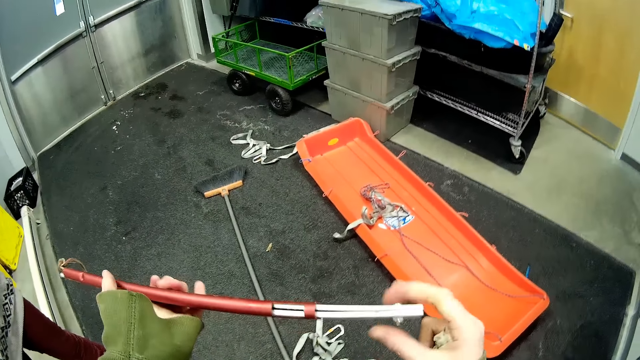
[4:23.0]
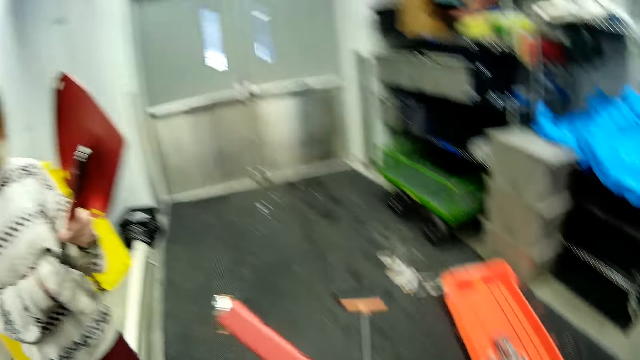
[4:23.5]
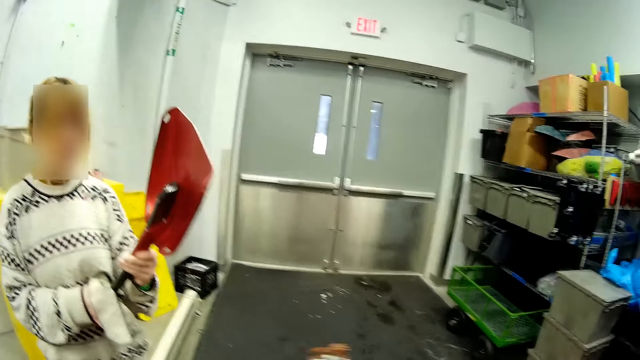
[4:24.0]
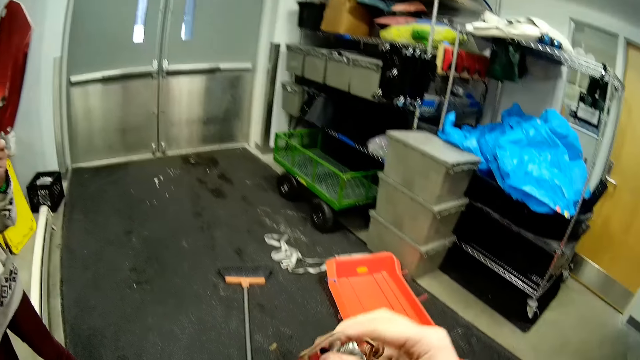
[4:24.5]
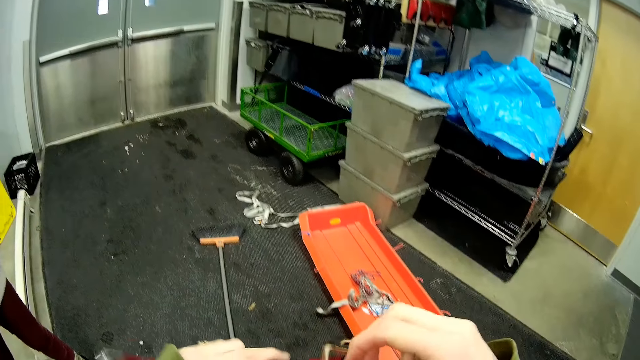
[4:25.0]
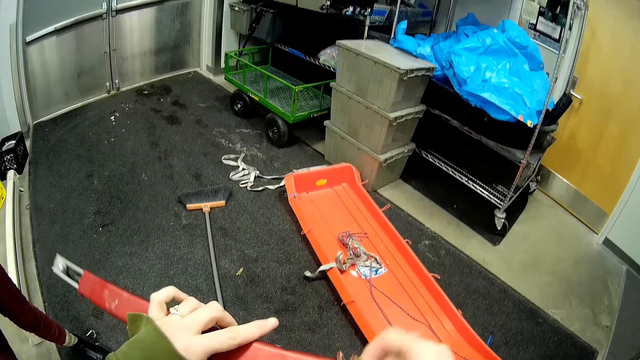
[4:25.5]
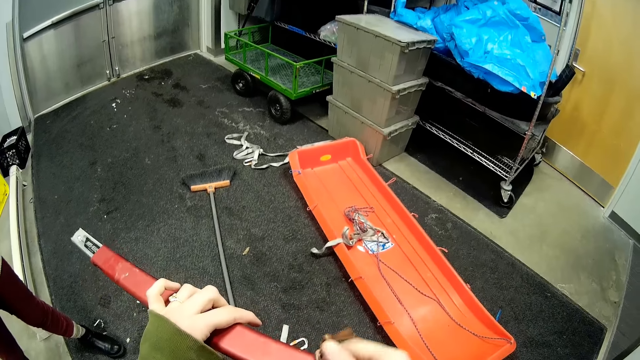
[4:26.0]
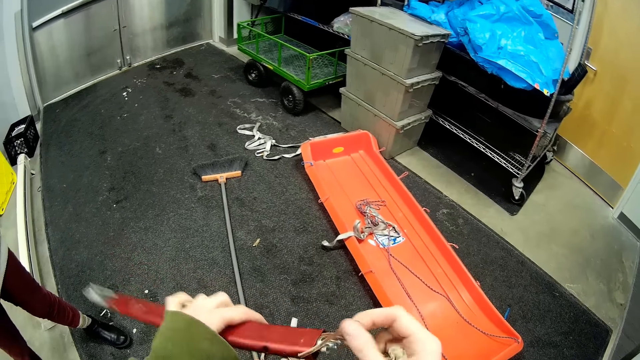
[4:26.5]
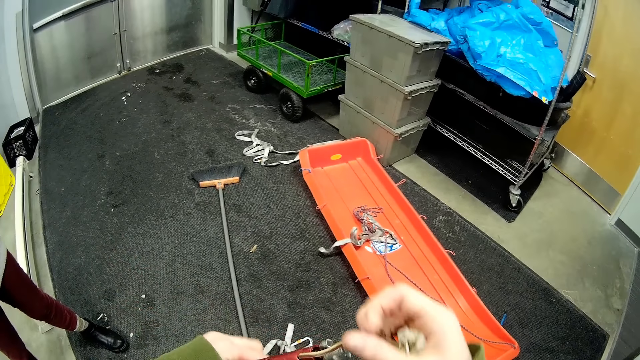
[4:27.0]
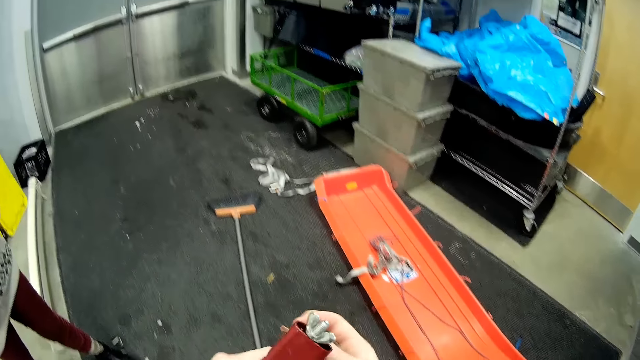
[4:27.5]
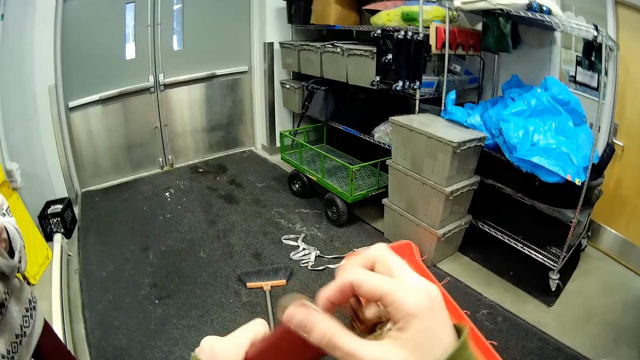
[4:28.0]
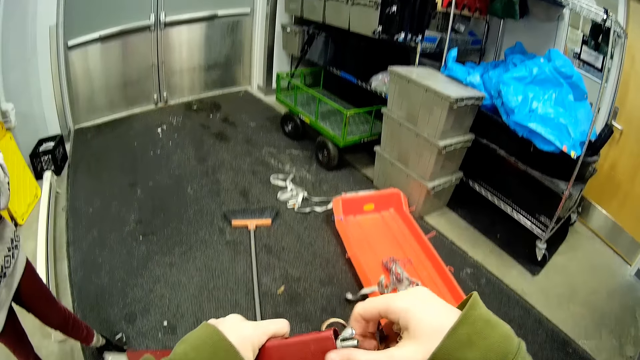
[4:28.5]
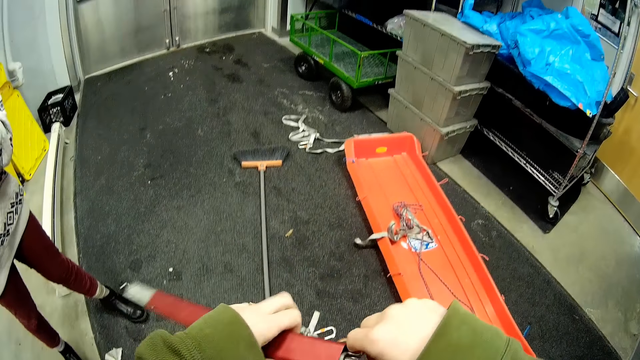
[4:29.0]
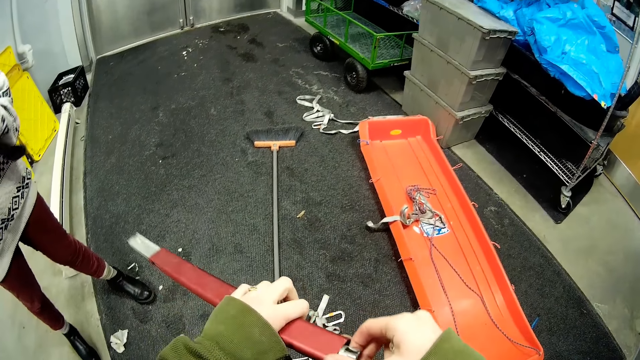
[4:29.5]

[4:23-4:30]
The camera wearer is holding metal. They move a rope on something.

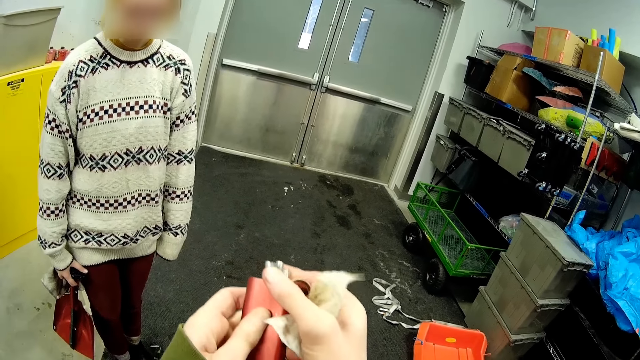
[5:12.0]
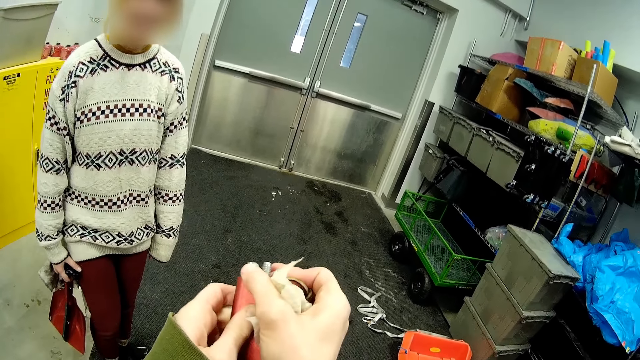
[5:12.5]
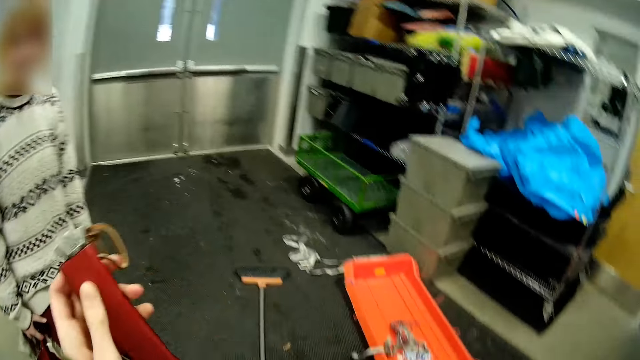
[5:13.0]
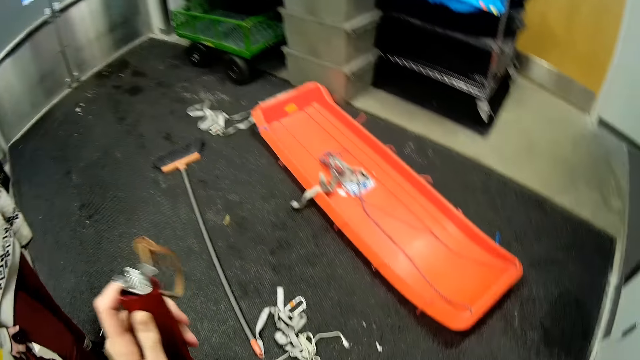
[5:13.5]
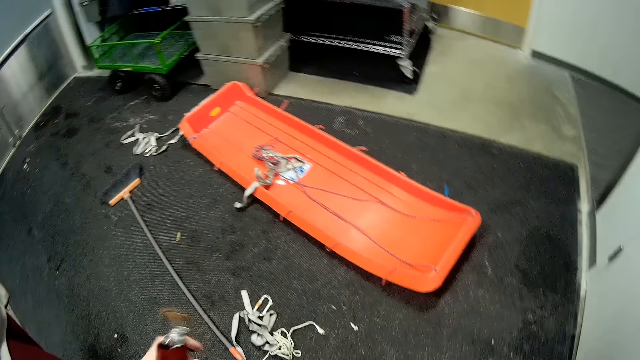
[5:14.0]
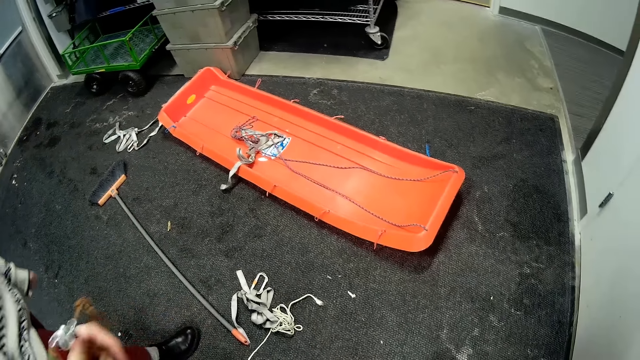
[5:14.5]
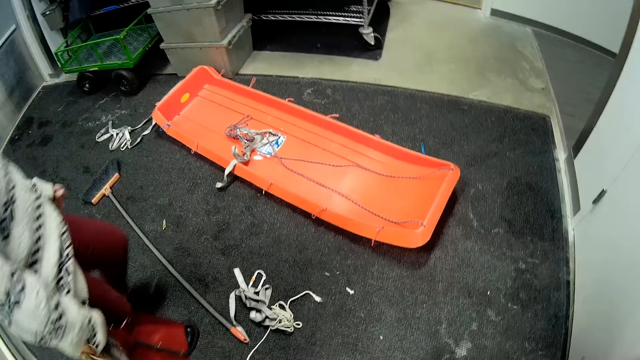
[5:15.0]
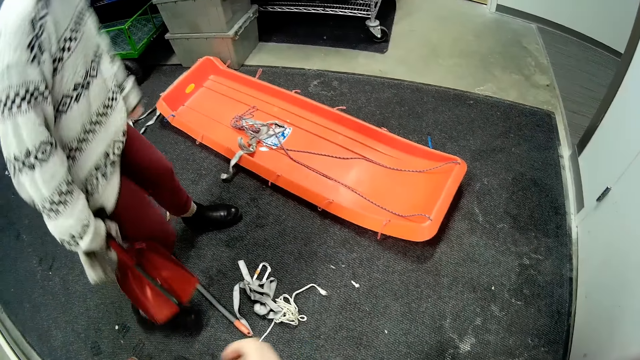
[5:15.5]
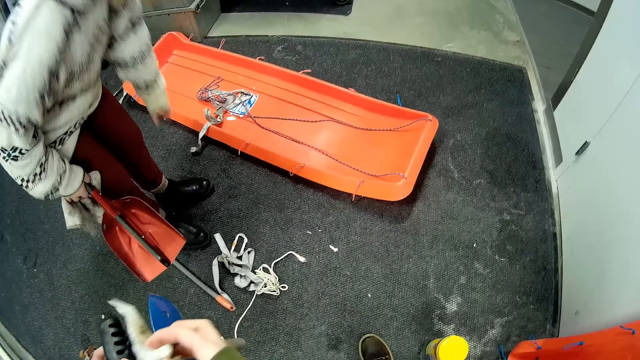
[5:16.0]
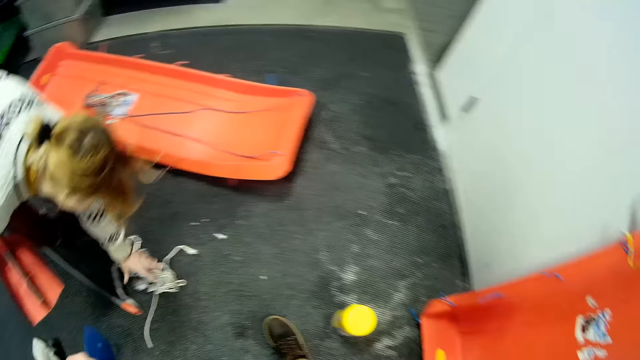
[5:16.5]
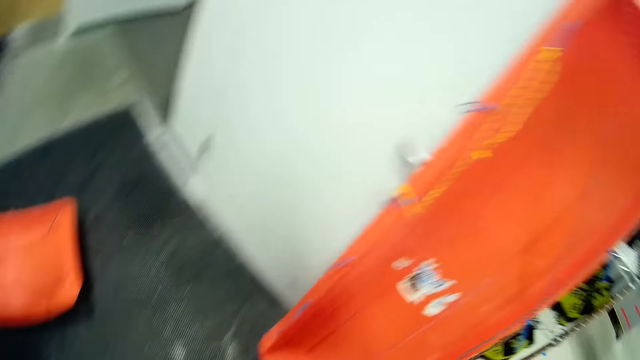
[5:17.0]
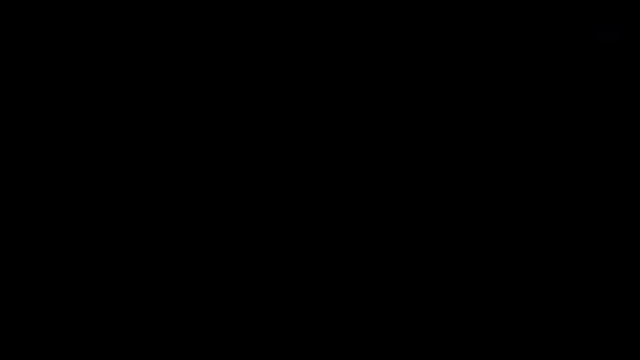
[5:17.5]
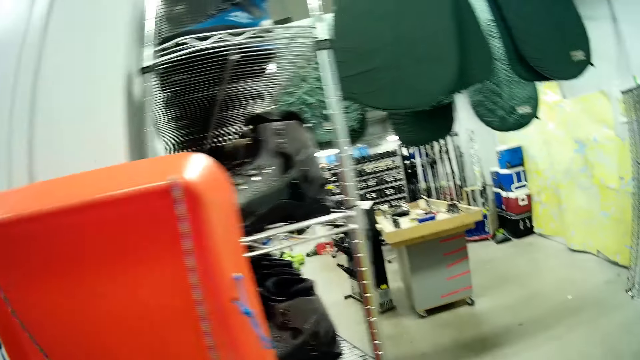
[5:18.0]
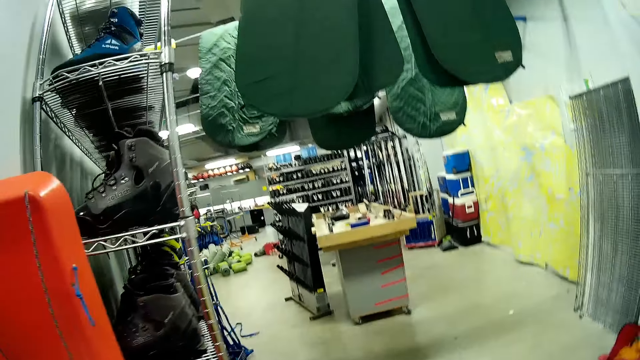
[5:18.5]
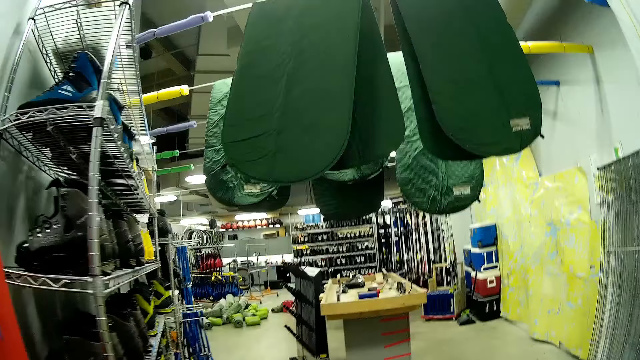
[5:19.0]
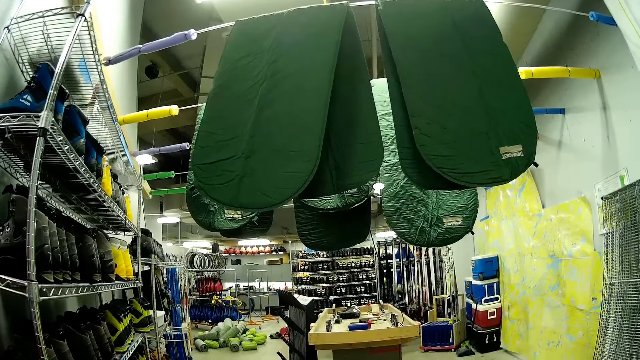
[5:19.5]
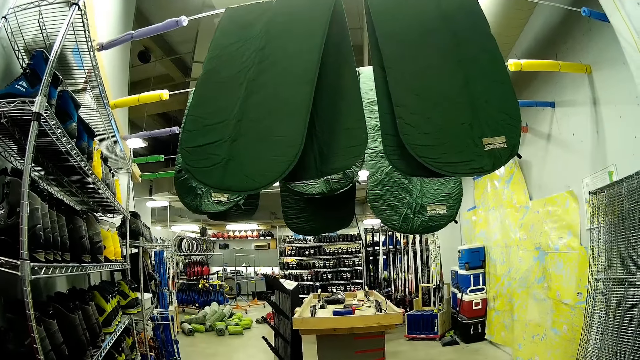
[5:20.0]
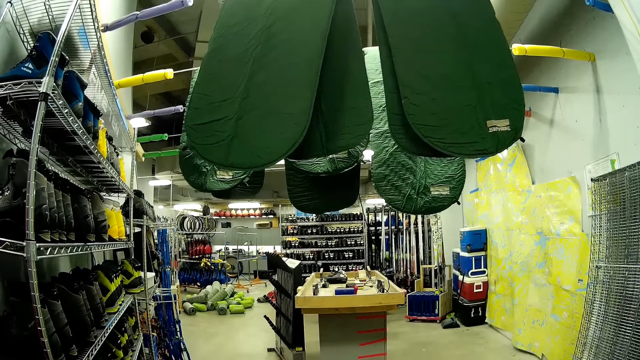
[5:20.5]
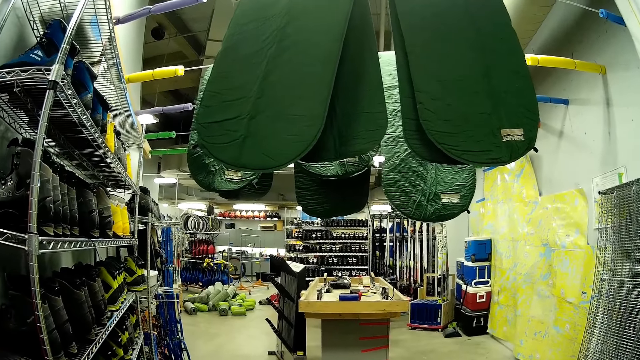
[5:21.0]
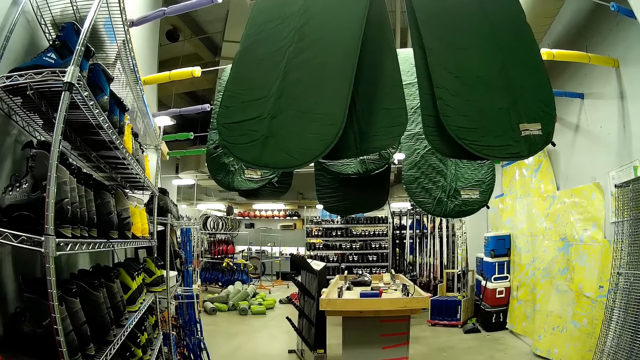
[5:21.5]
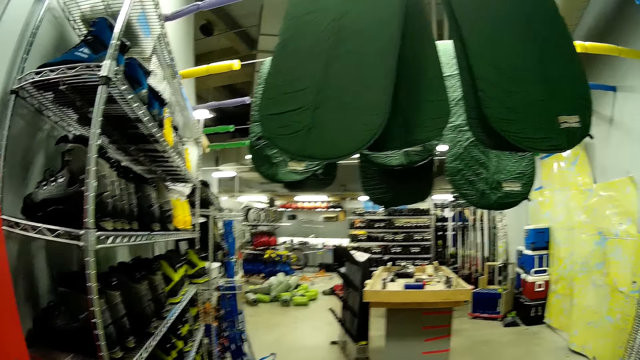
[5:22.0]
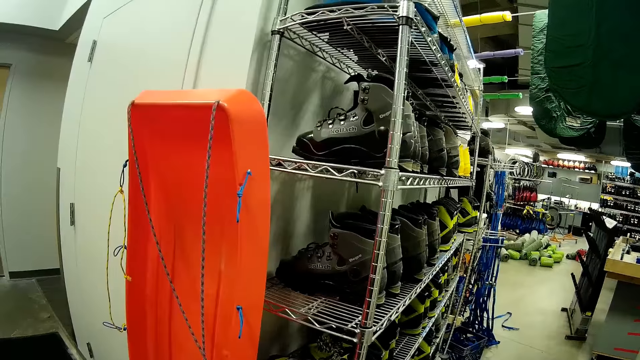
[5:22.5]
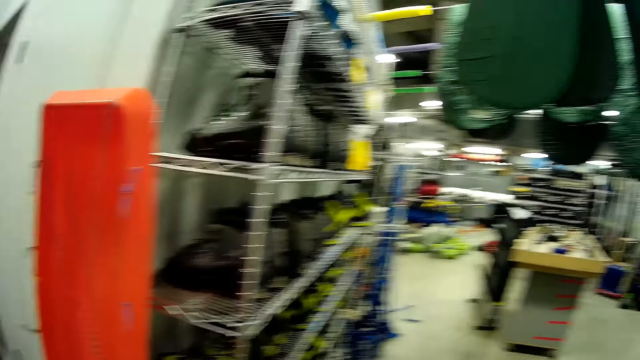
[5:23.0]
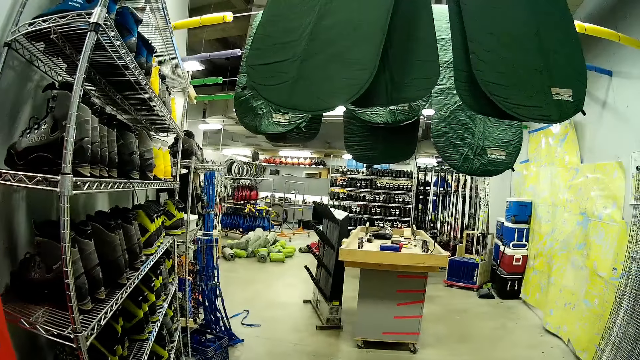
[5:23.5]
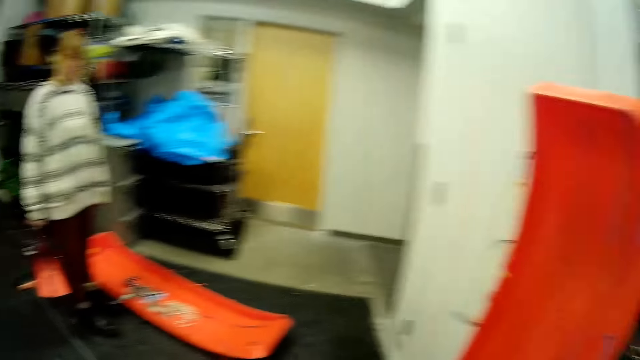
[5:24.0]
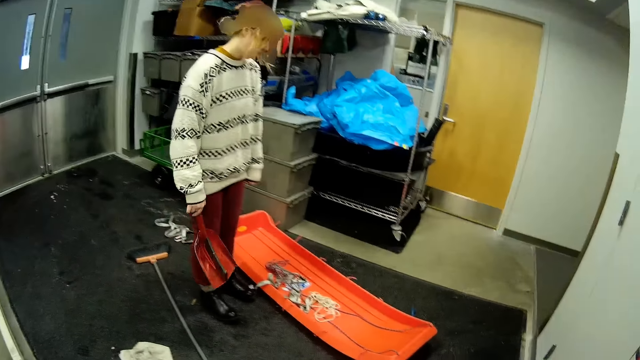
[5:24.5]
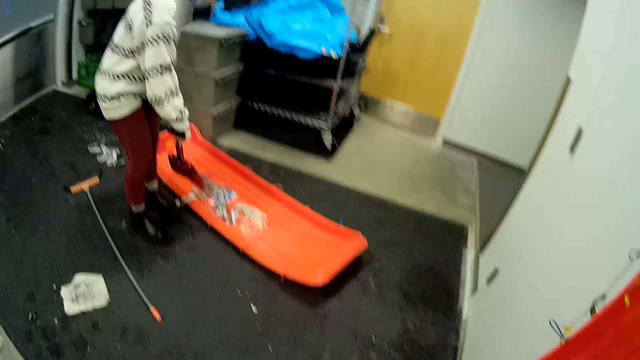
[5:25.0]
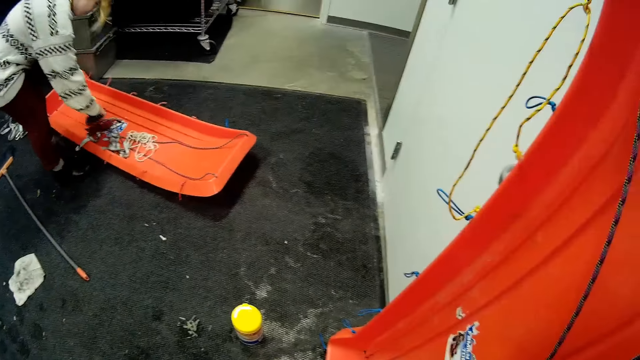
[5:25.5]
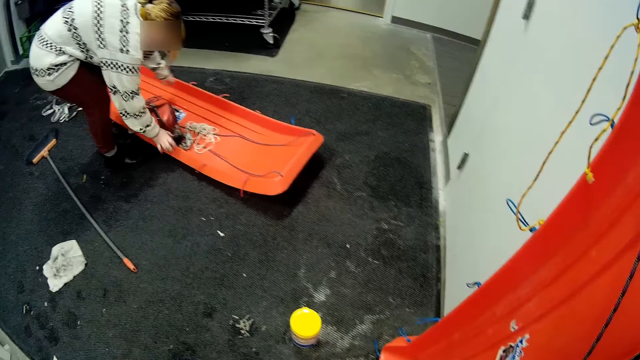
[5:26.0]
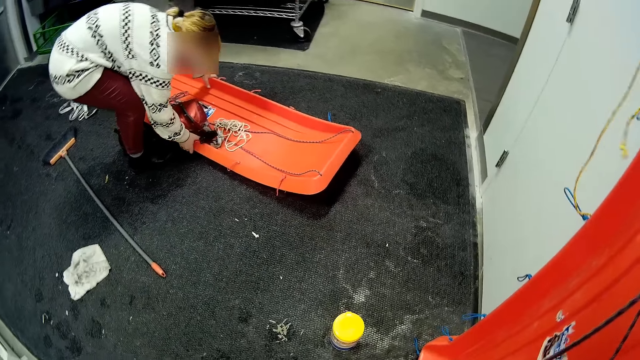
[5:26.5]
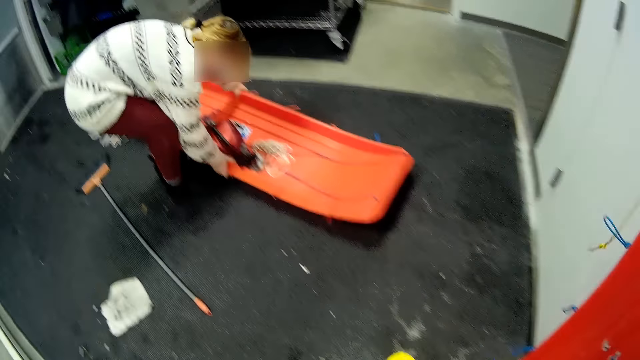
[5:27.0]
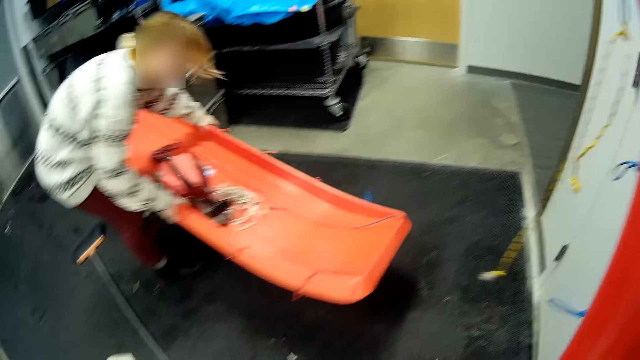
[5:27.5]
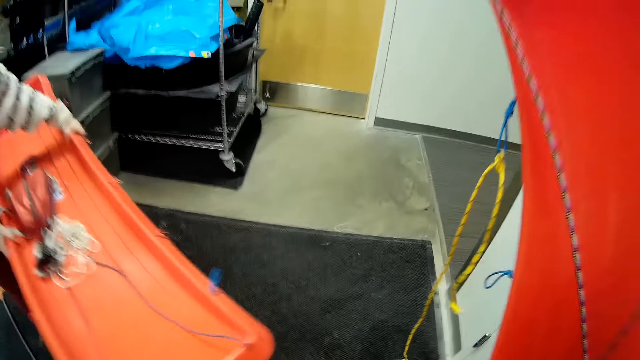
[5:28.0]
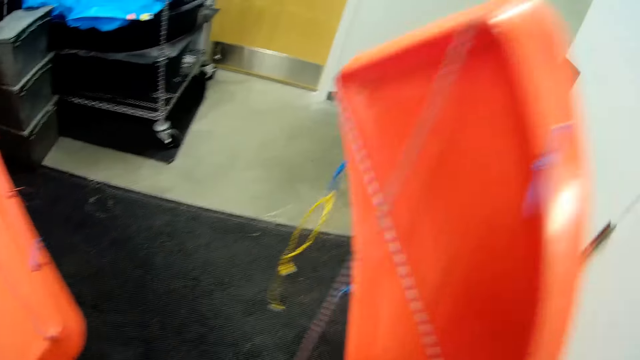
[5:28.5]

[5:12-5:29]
The camera wearer holds the folding camp saw with her left hand. A woman picks a cable from the floor with her left hand. The camera wearer stares at the shop. She stares at the woman. The woman places the spade on a slider on the floor with her right hand. She carries the slider or plastic board from the floor with both hands. The camera wearer carries the slider from a wall in the shopping mall with her right hand.
